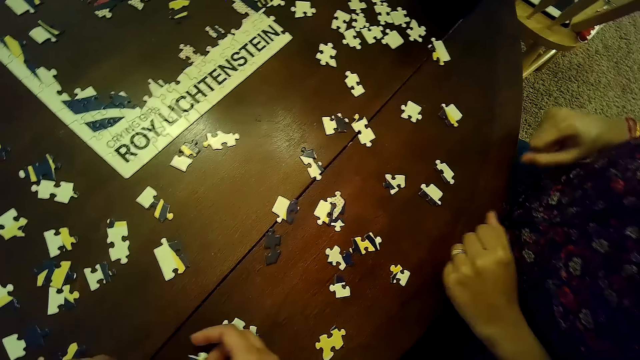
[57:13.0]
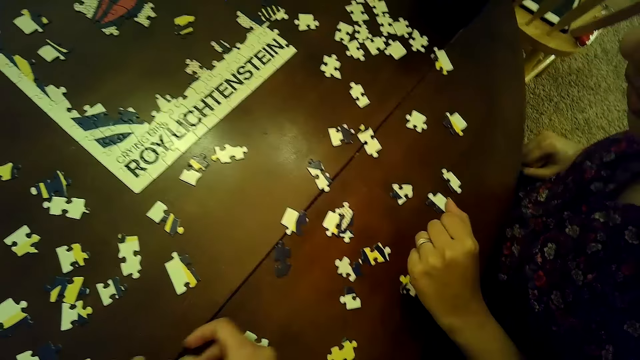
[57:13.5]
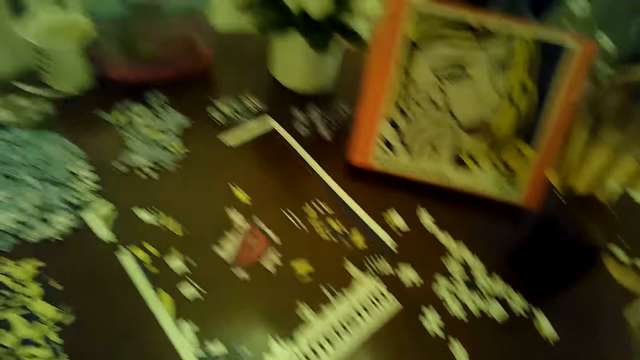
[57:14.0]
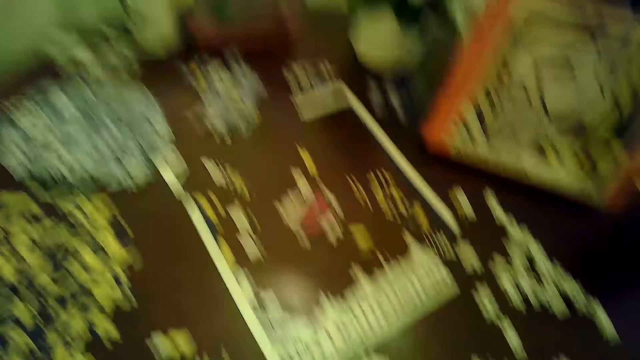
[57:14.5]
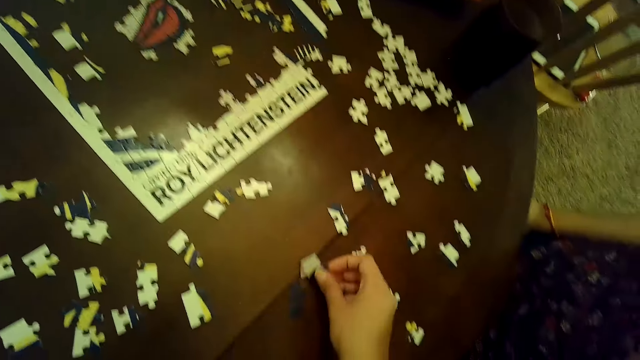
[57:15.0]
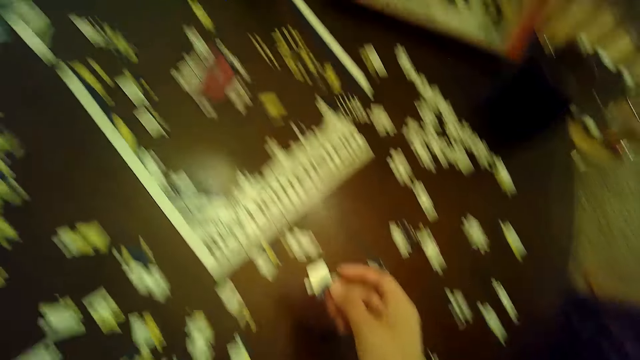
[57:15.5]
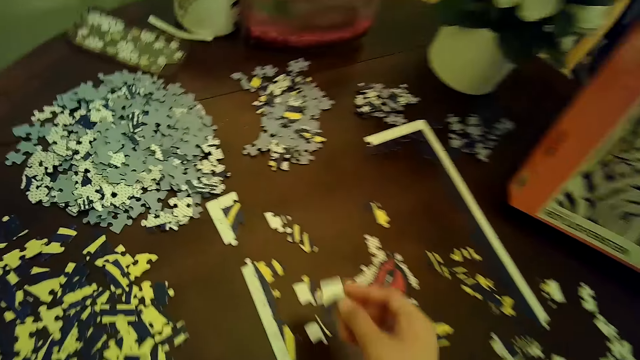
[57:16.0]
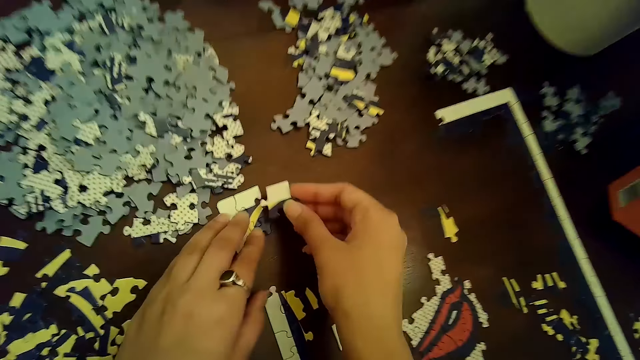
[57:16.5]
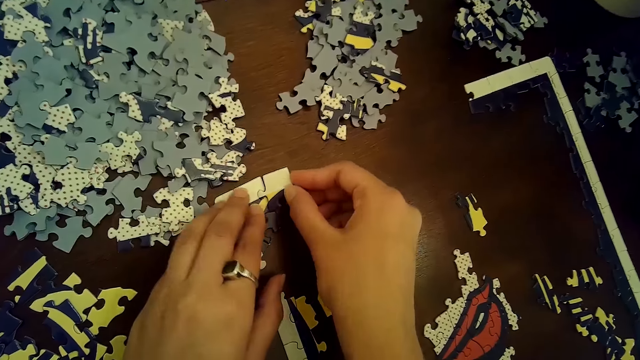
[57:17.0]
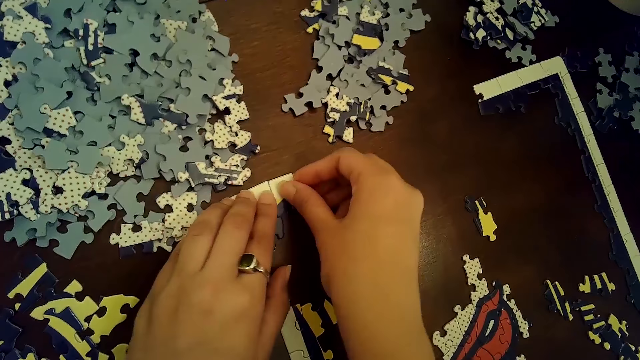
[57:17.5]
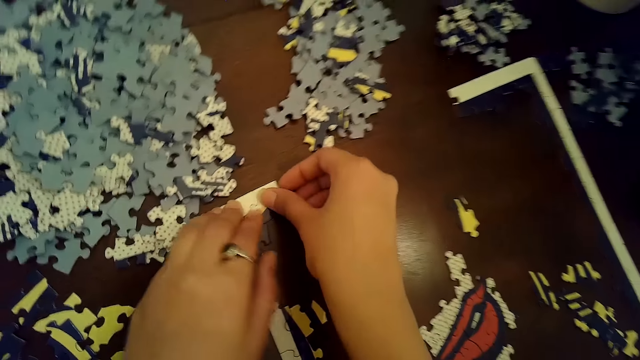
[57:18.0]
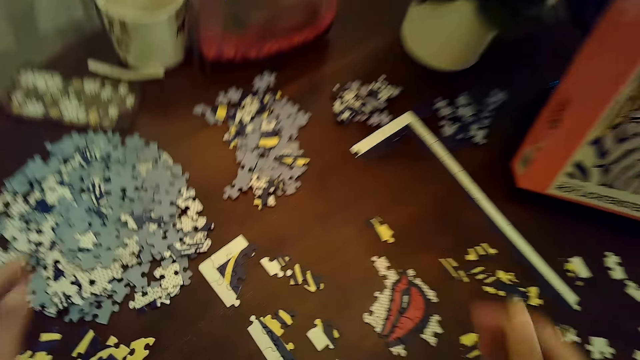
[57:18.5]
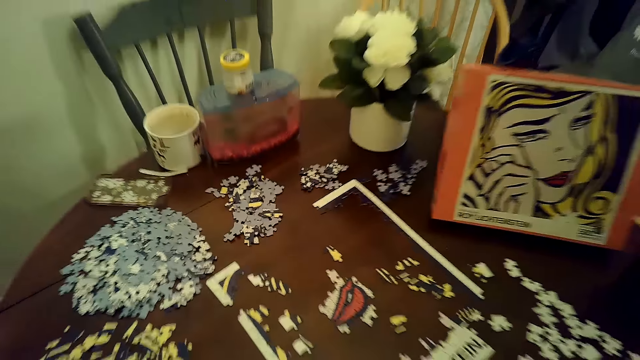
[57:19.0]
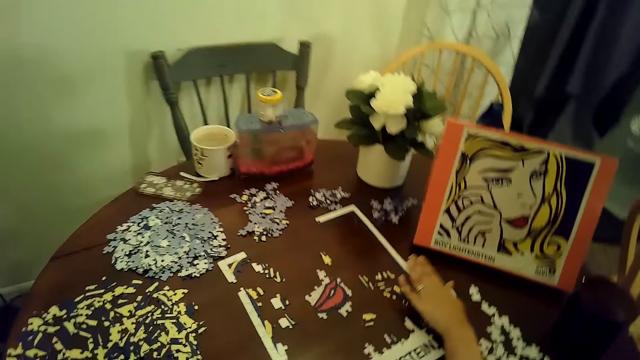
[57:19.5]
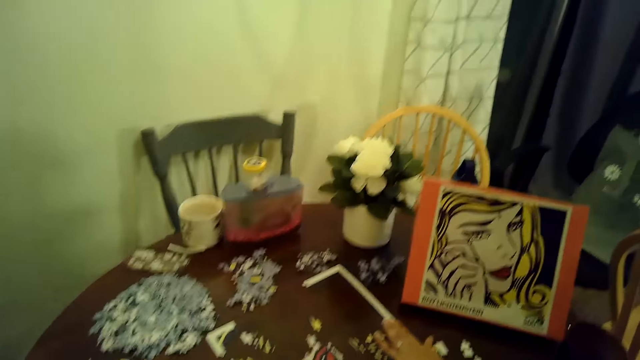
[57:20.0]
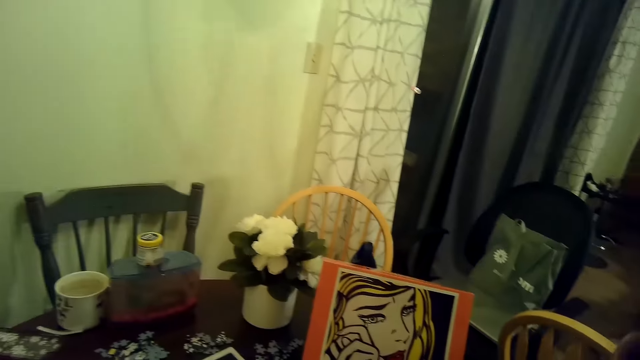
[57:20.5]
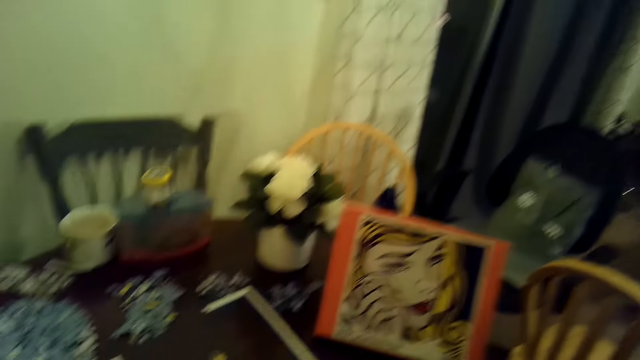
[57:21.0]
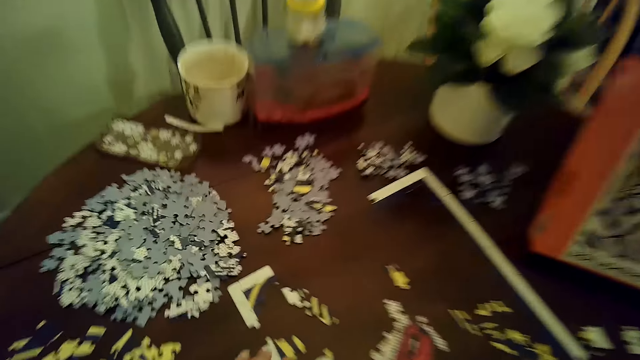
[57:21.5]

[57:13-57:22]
The camera wearer picks a puzzle piece on the table with her right hand. She places the puzzle piece on the table with her right hand. She connects the puzzle pieces to the puzzle with both hands. A woman places her left hand on a part of the puzzle and moves the puzzle on the table.

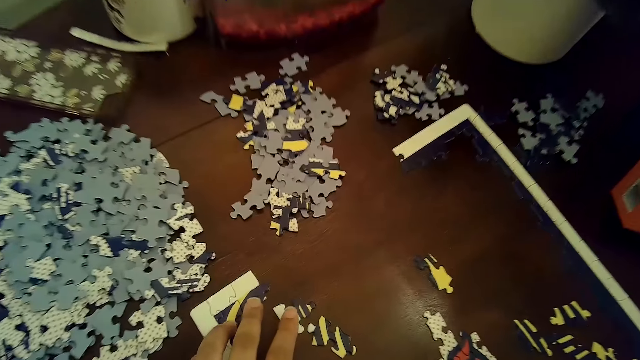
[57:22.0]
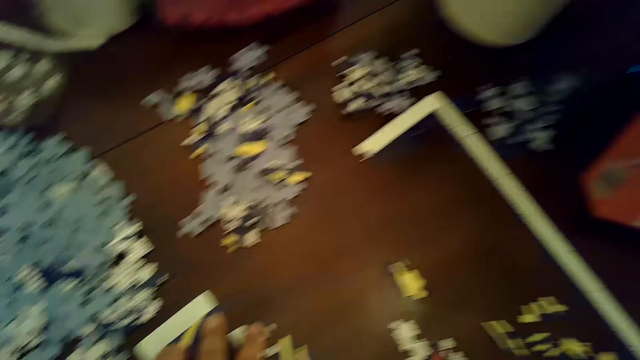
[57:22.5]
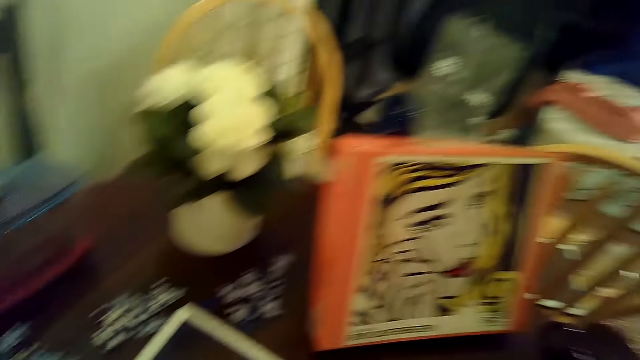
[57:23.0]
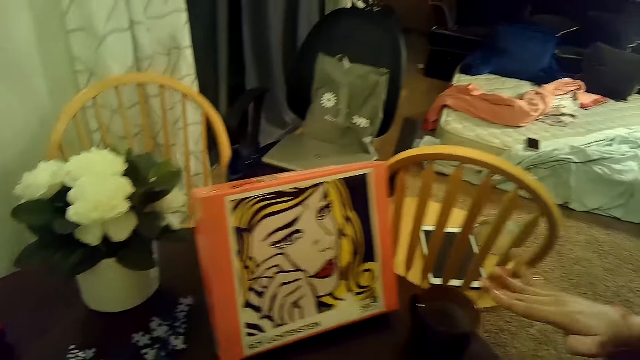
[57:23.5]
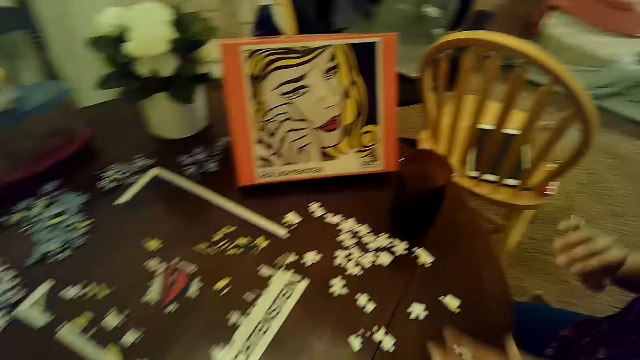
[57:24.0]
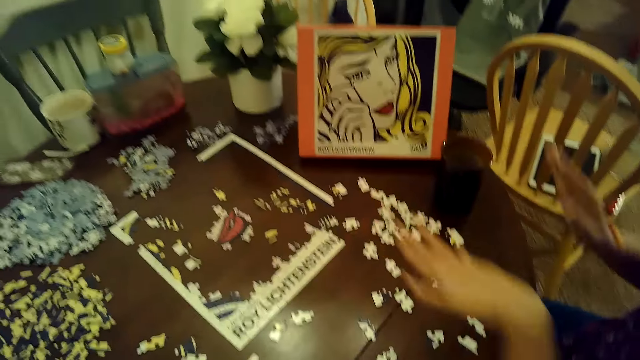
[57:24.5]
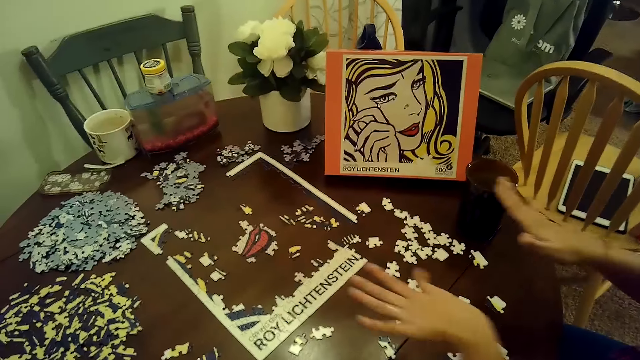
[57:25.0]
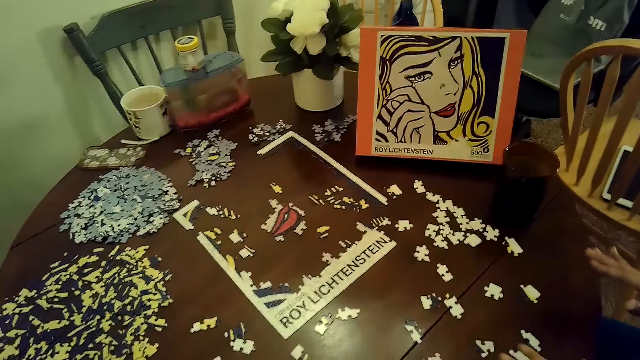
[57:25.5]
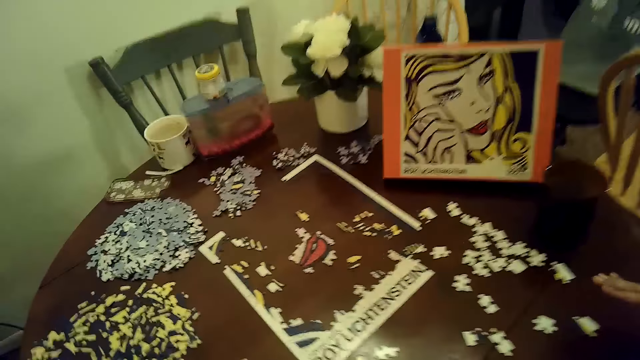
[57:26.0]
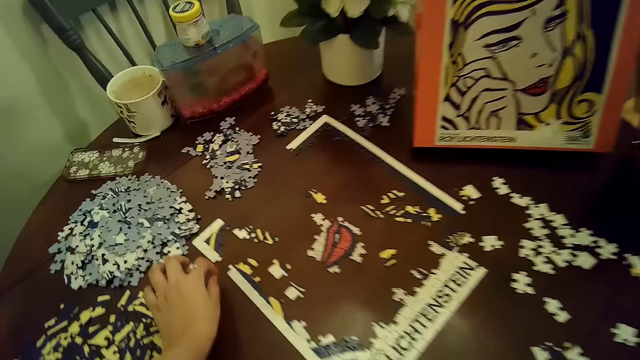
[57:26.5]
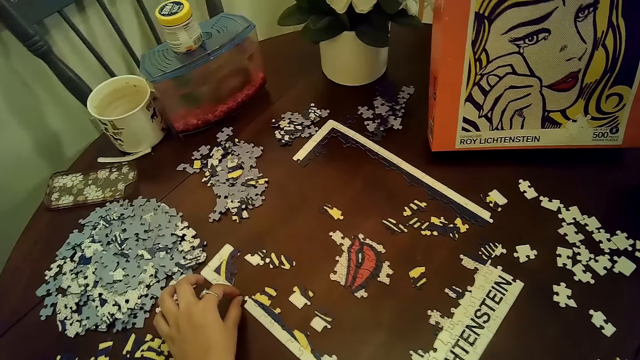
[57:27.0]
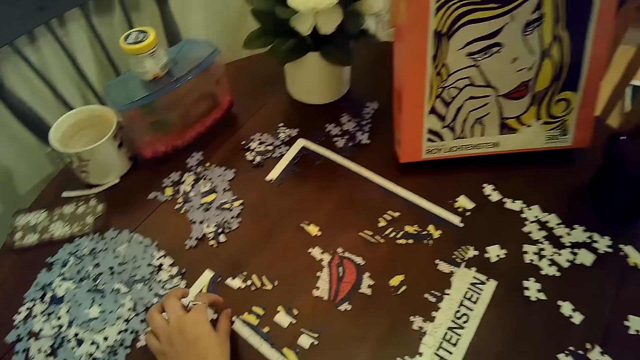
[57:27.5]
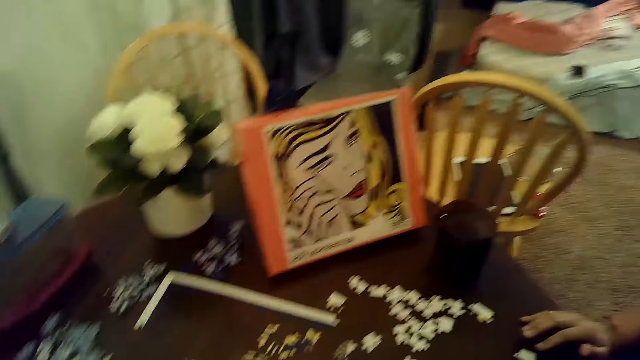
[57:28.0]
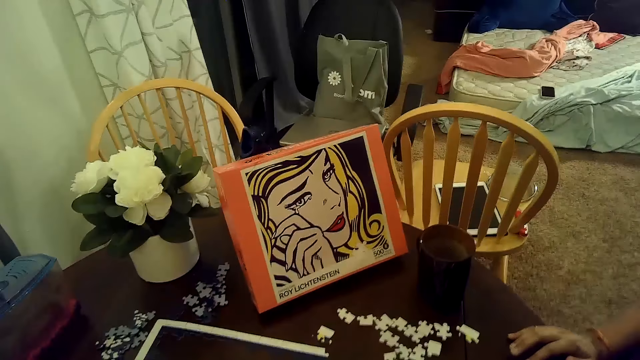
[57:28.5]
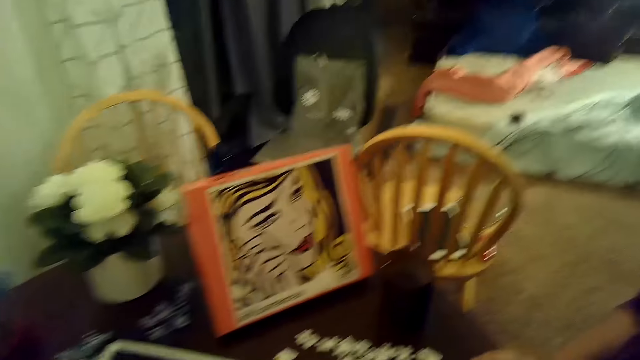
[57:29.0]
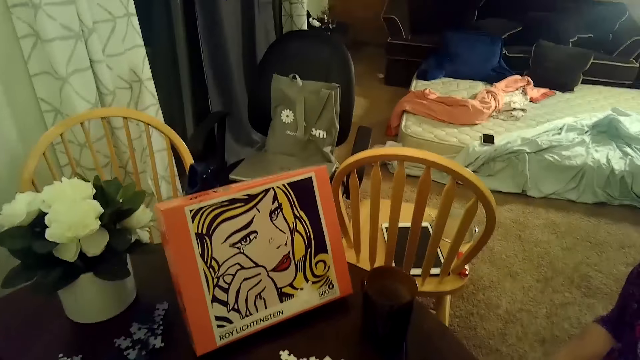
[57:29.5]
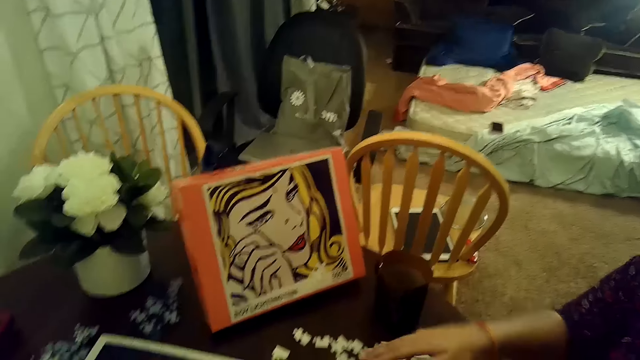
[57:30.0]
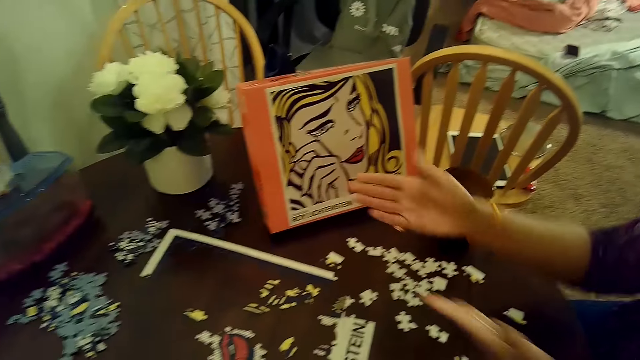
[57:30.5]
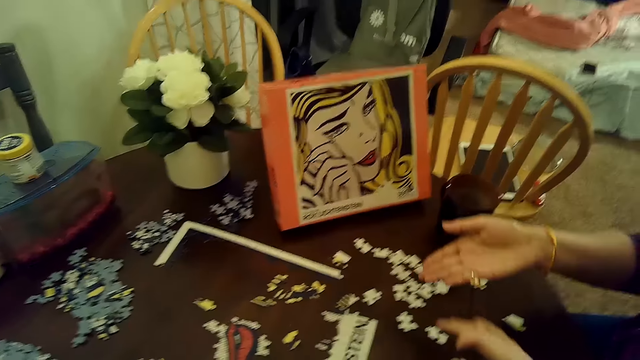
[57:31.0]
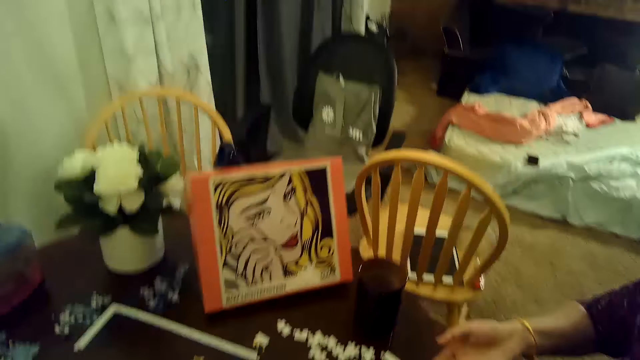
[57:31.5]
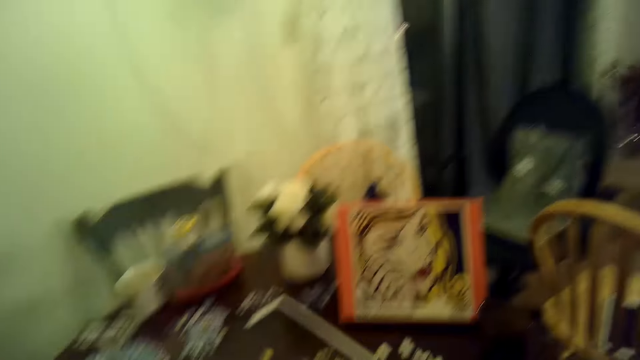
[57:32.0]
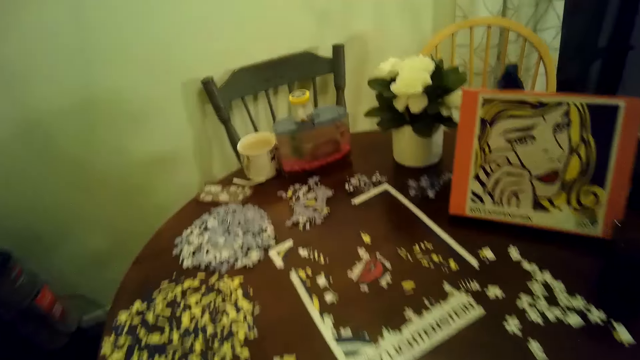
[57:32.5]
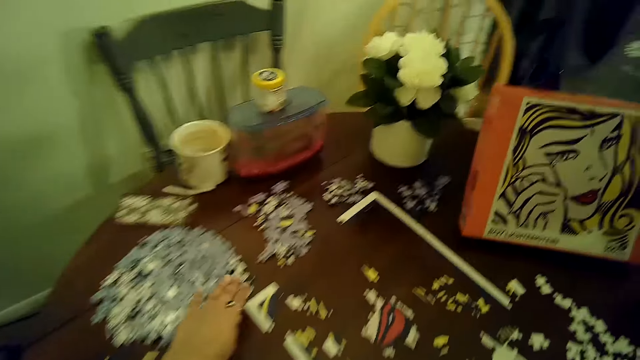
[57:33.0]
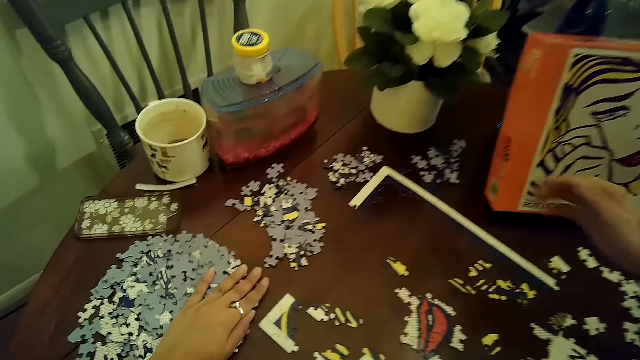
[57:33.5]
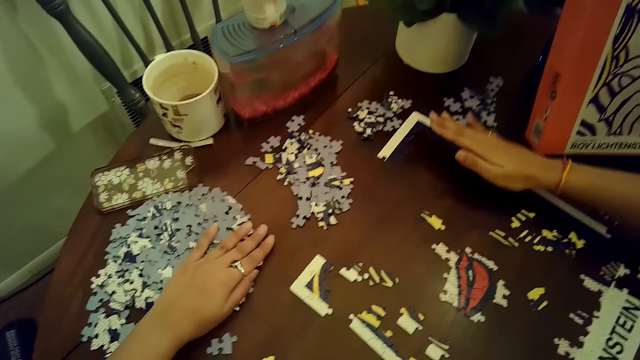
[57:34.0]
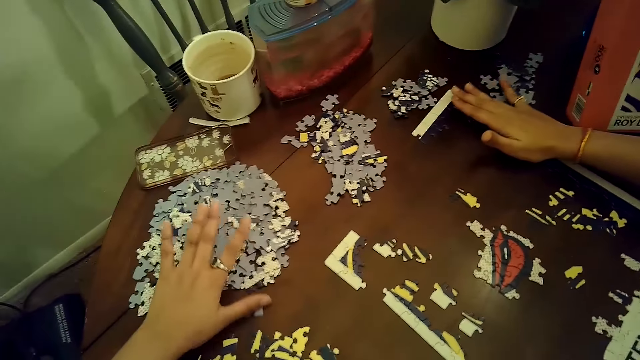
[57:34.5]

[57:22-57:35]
The camera wearer places her left hand on a part of the puzzle. She moves the puzzle on the table. A woman sways hands in the air. The camera wearer moves the puzzle with her left hand. She picks a card on the table. She moves puzzle pieces on the table with her left hand.
